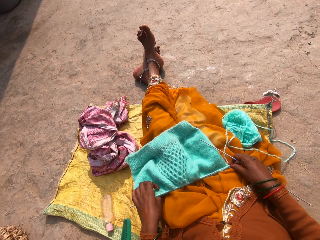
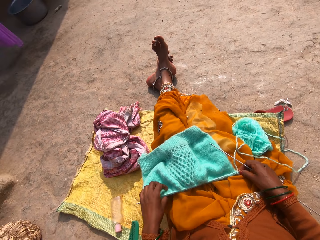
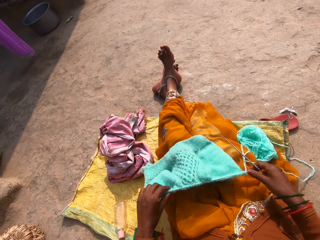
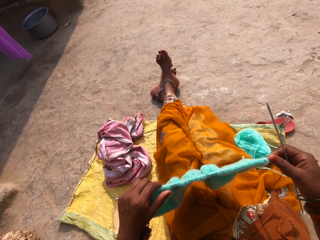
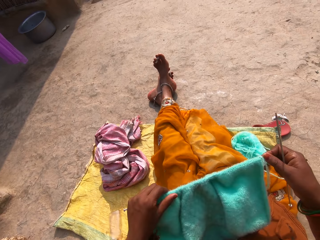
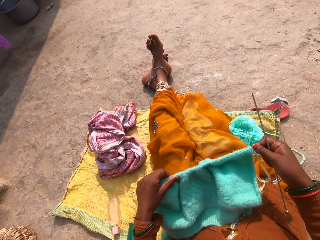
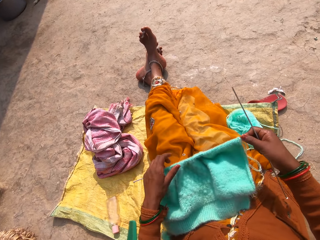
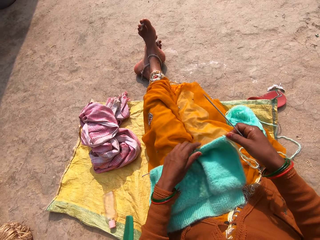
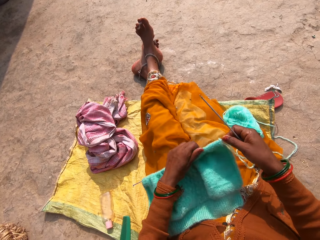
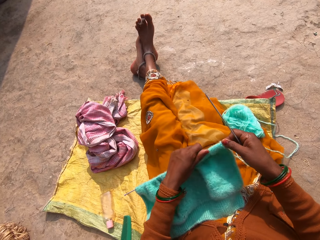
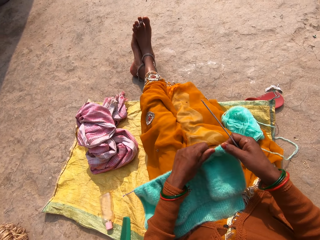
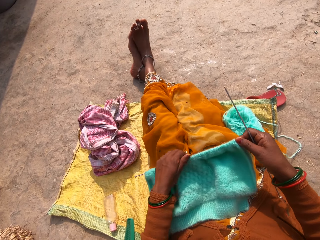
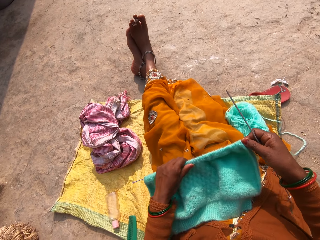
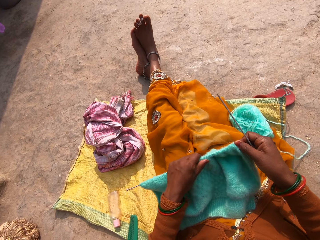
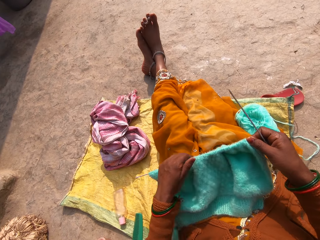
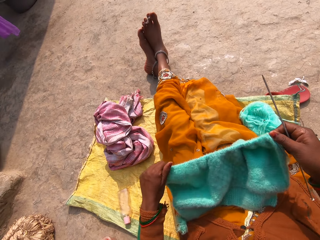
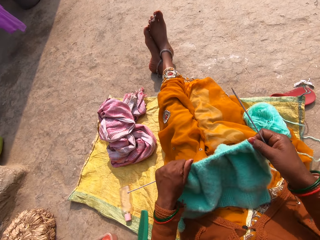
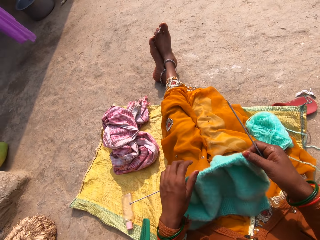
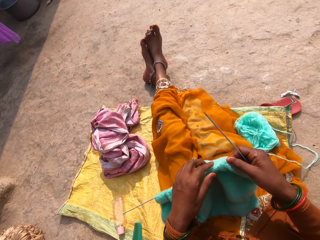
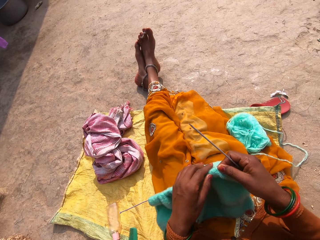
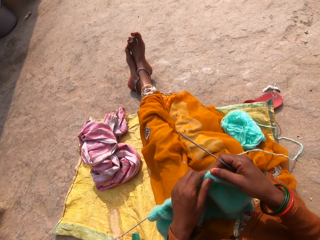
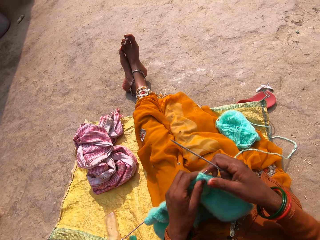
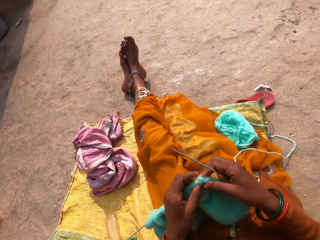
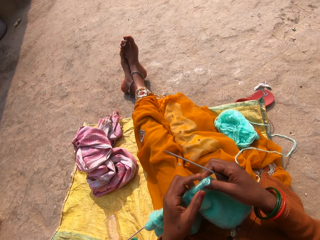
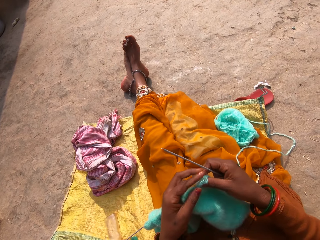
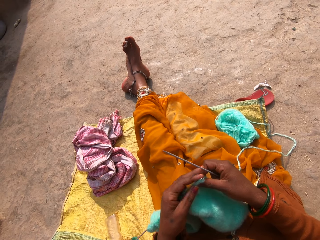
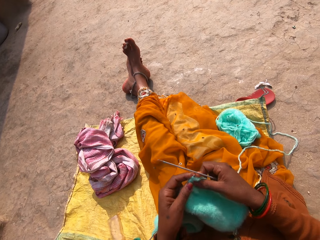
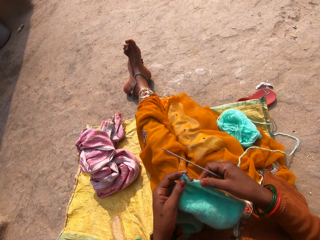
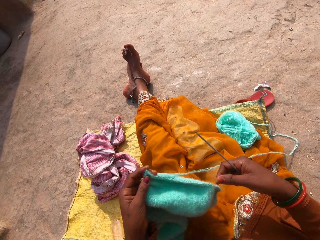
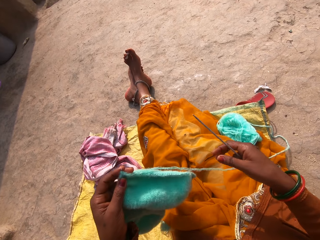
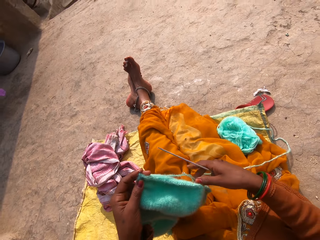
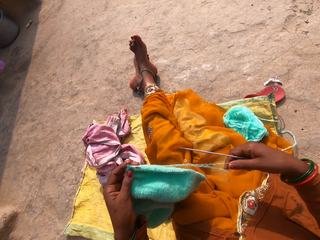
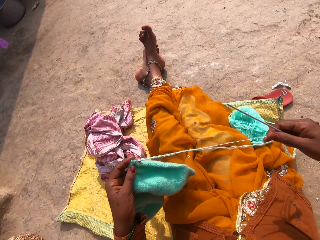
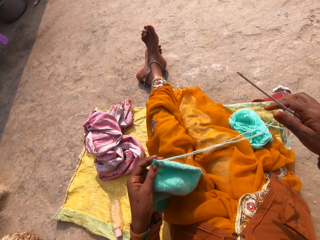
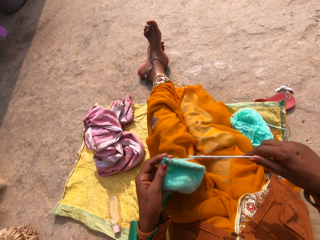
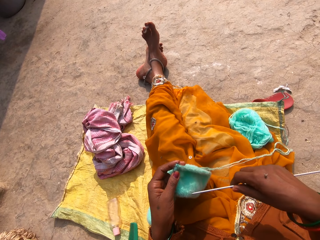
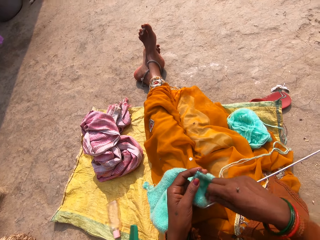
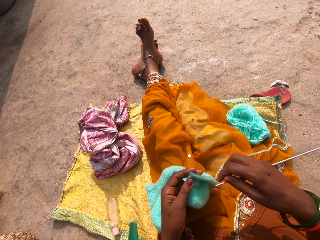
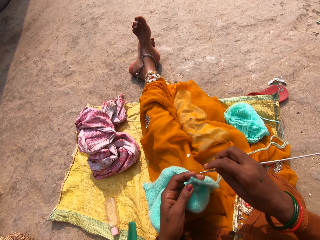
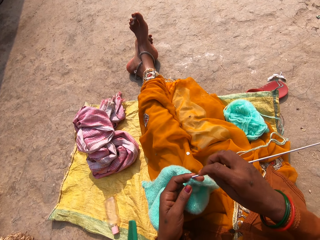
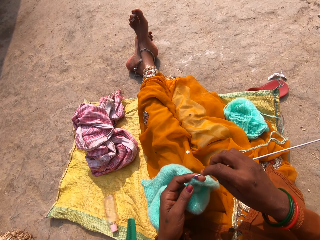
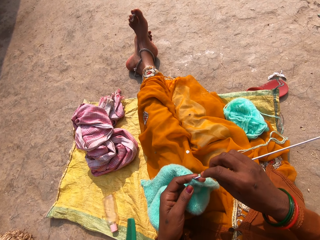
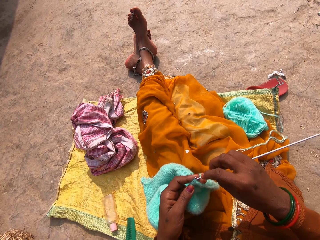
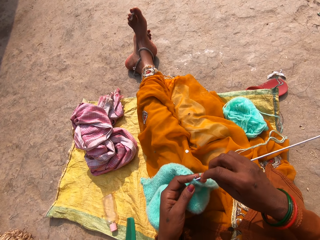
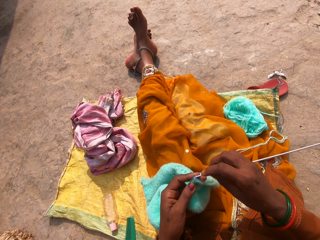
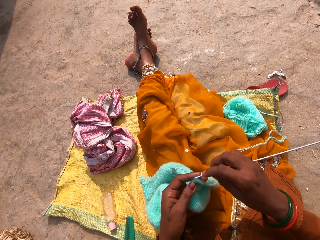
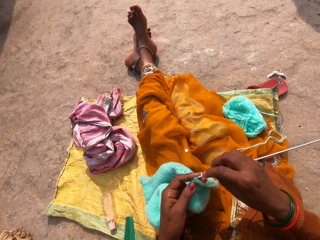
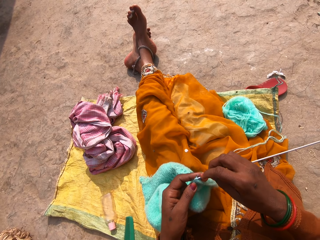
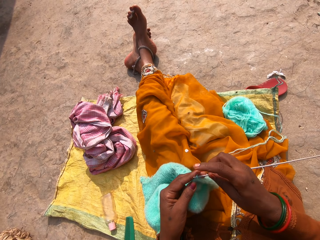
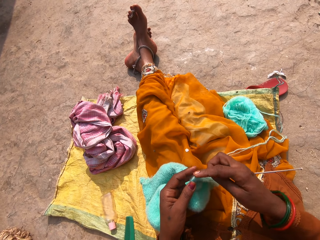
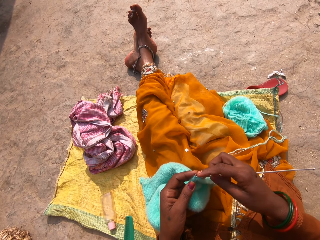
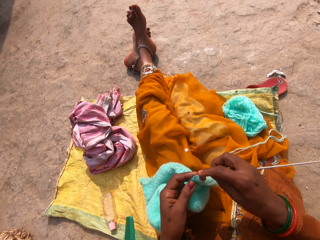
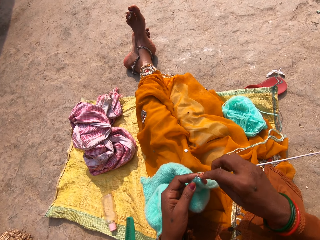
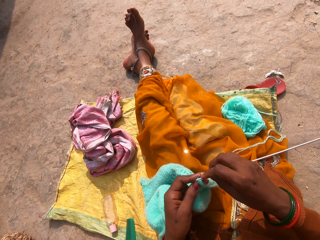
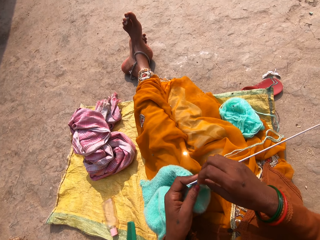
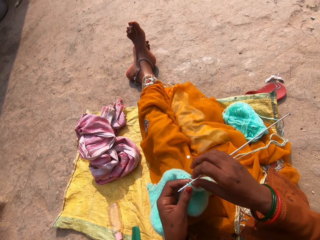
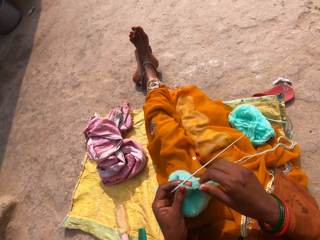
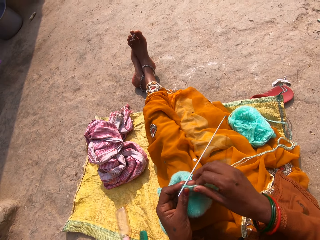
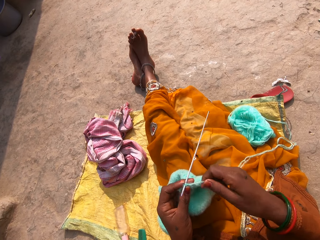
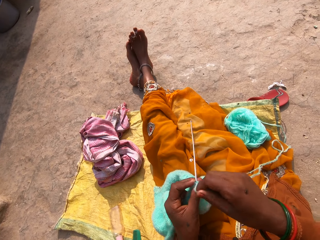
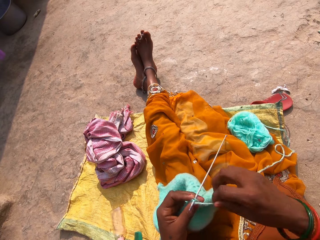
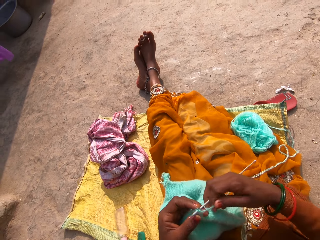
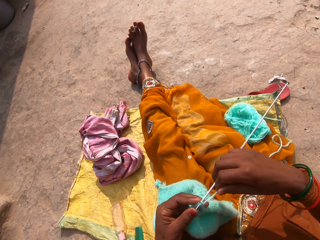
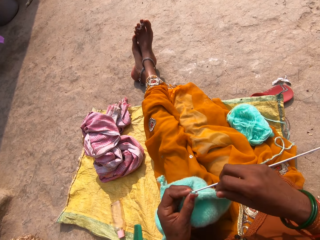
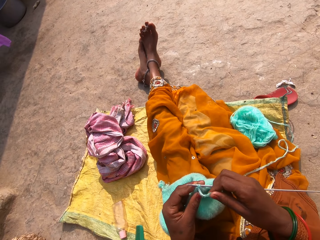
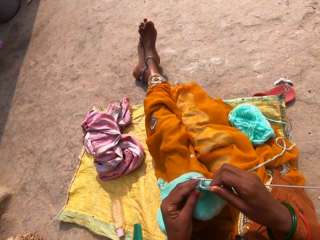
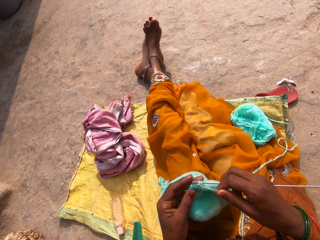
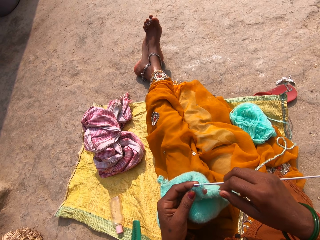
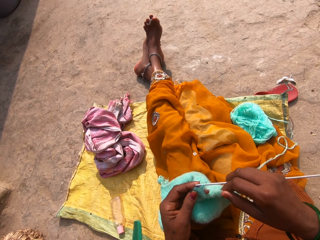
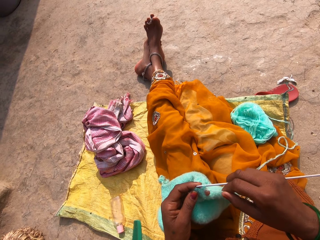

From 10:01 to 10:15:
The camera wearer holds the fabric by the left hand. She picks up the cloth. She turns the fabric. She pushes the fabric on the crochet hook by the left hand. She holds the fabric by the left hand. She pulls the knitting wool by her right hand. She drops the knitting wool down. She knits the cloth.

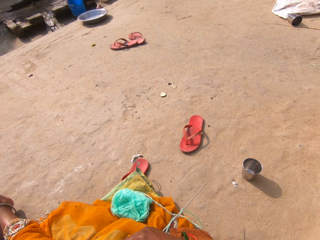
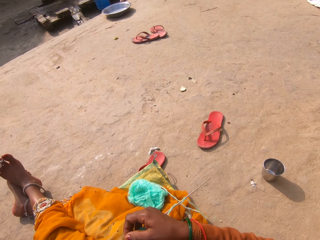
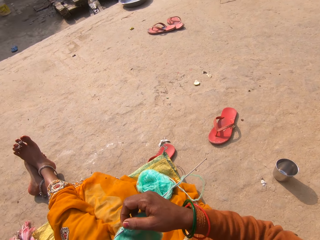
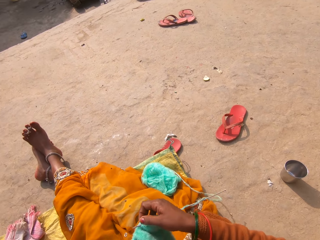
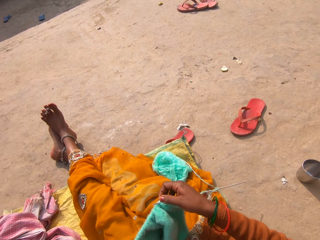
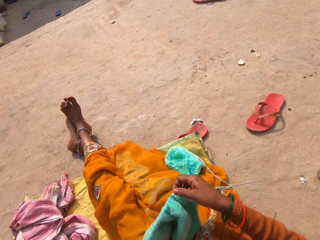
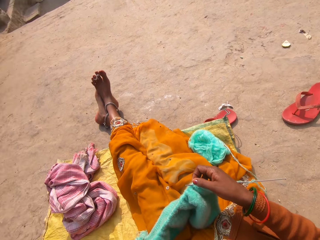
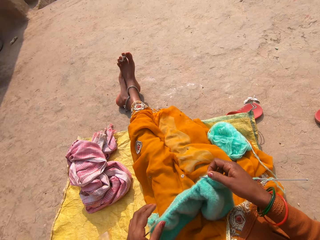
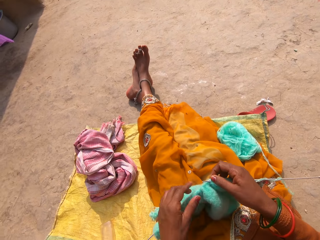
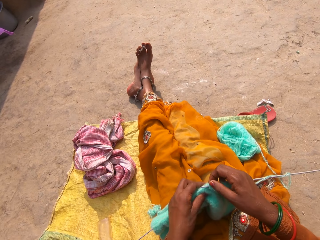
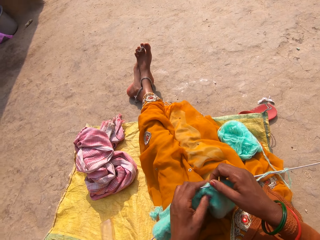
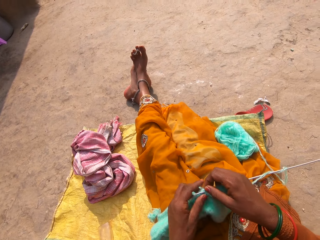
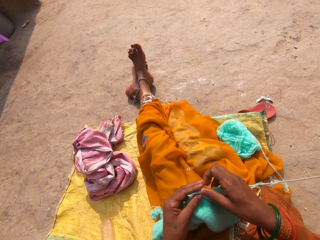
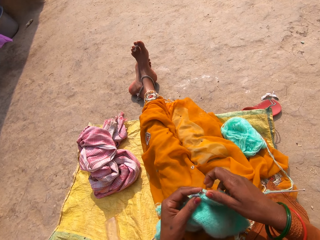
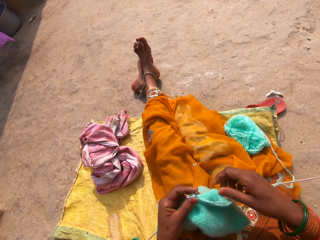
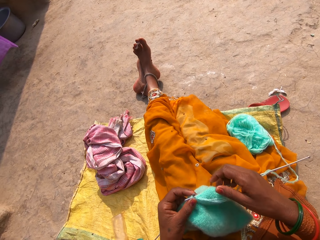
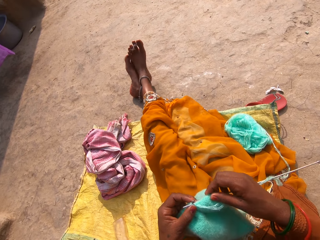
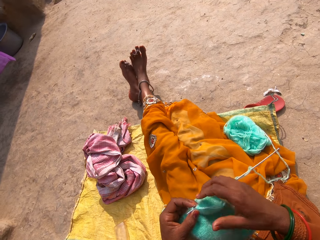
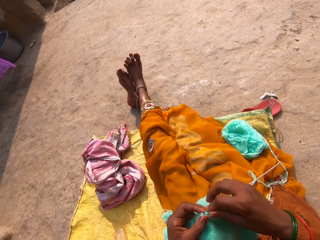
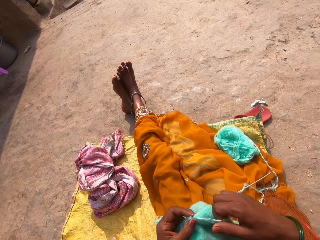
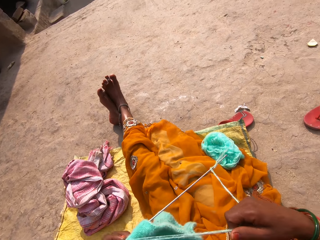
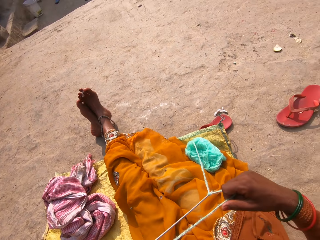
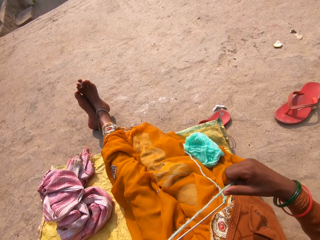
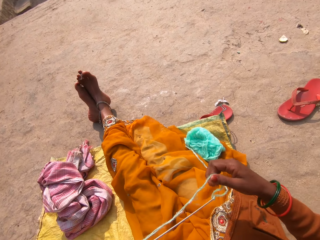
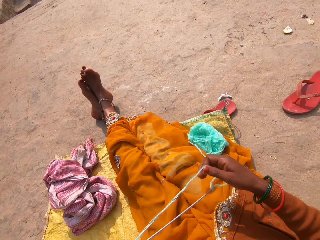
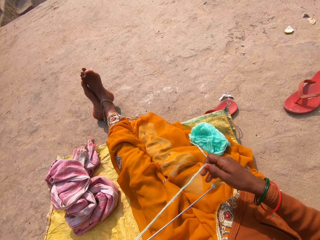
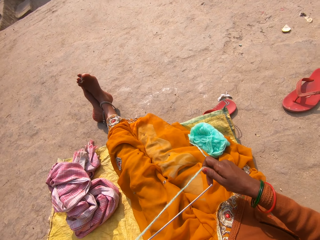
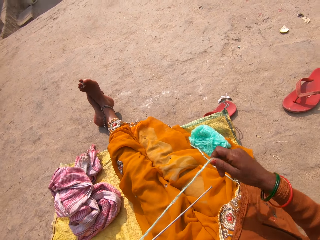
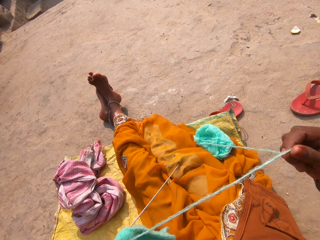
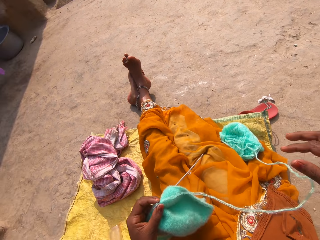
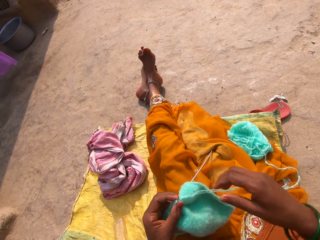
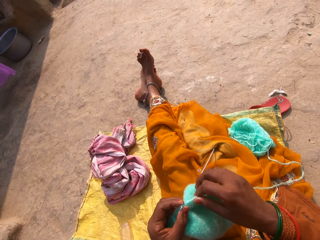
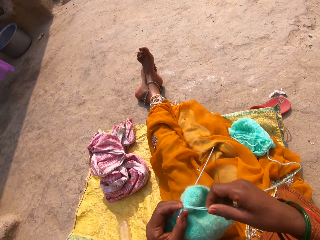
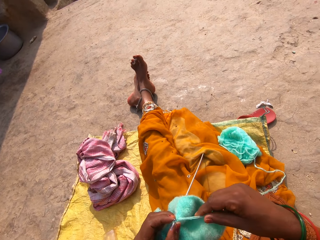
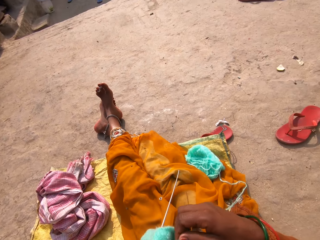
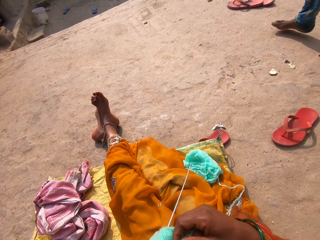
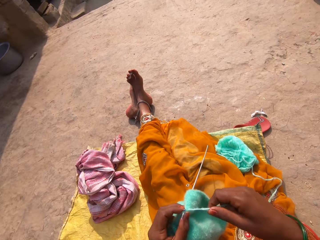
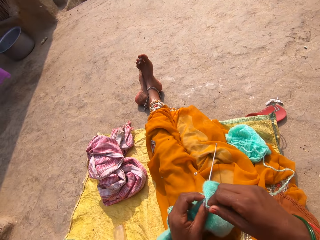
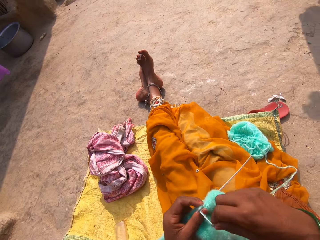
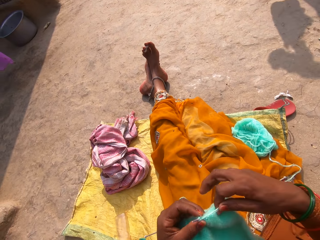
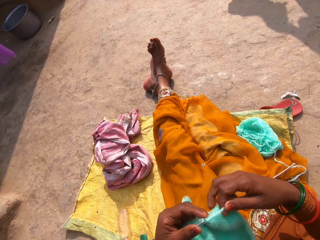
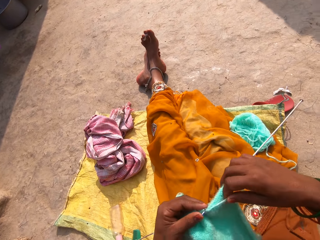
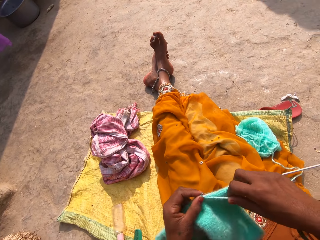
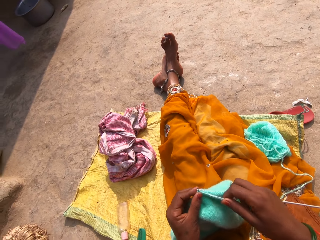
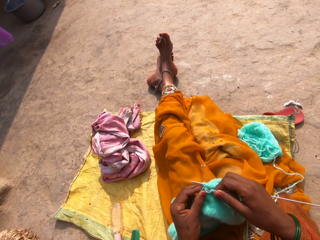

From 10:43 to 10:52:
The camera wearer stretches the fabric on the crochet hook by the right hand. She holds the fabric by her left hand. She pulls the knitting wool by her right hand. She drops the knitting wool down. She knits.
